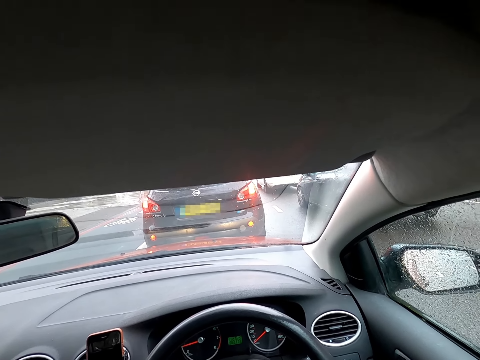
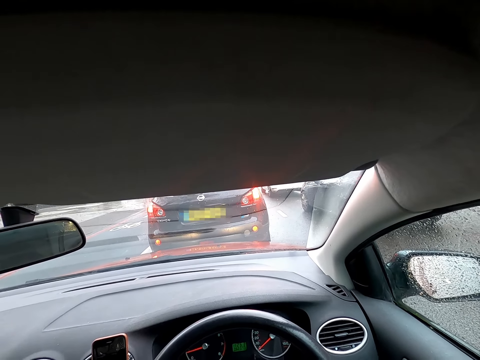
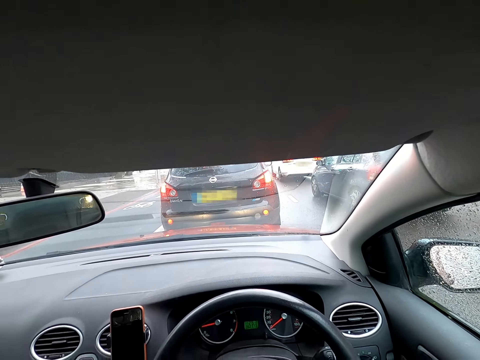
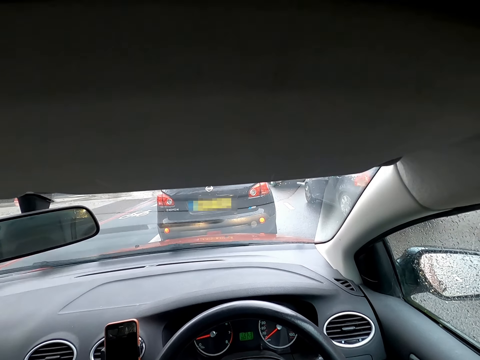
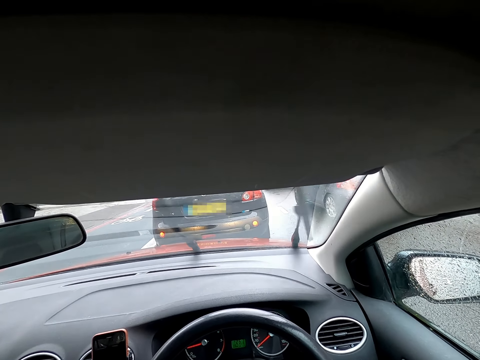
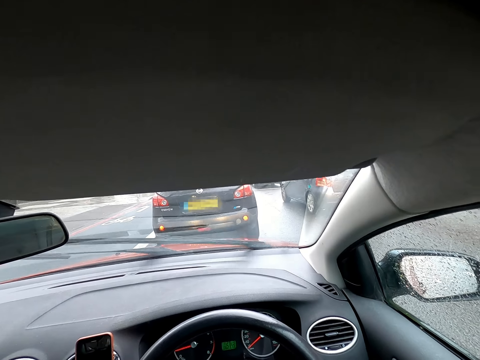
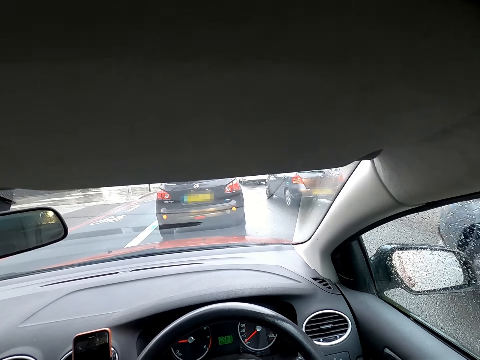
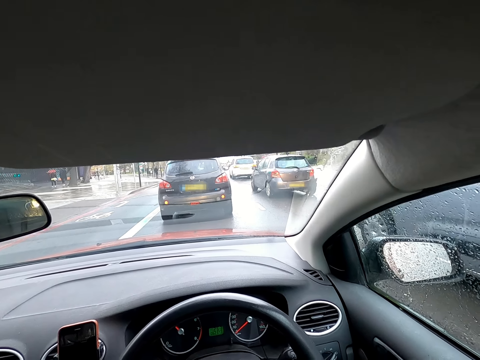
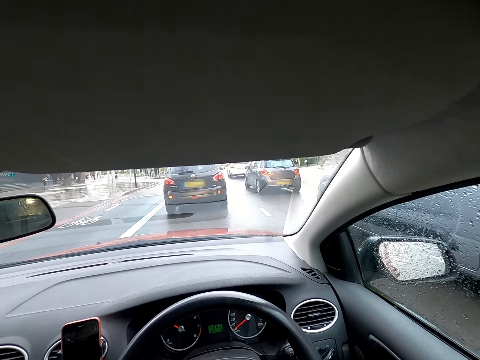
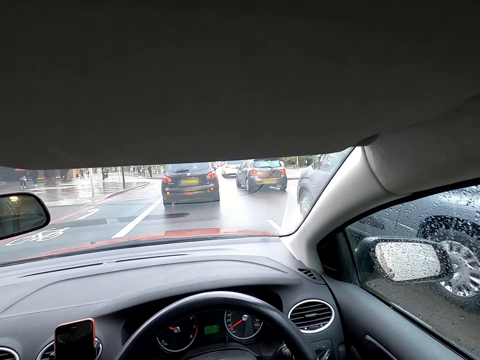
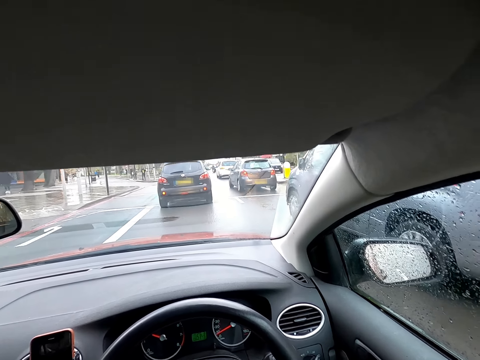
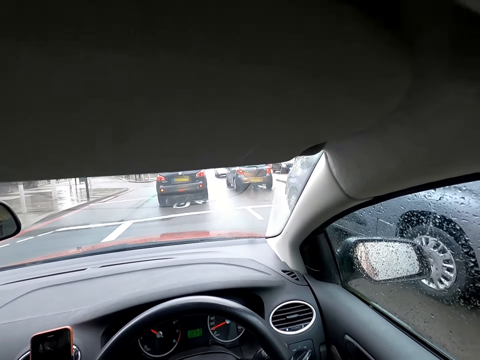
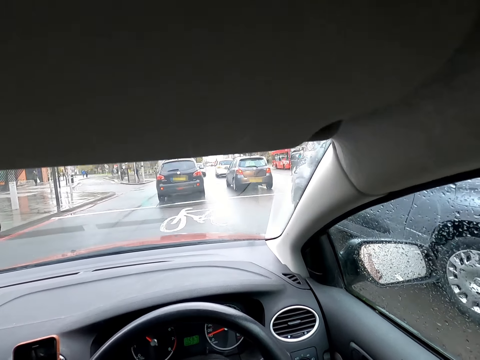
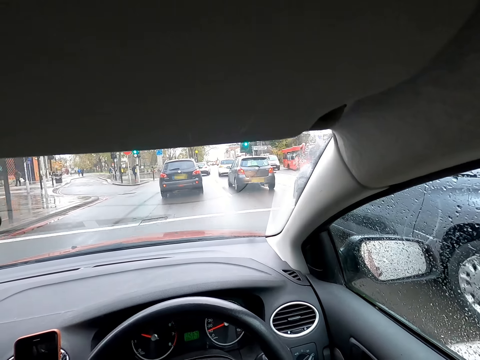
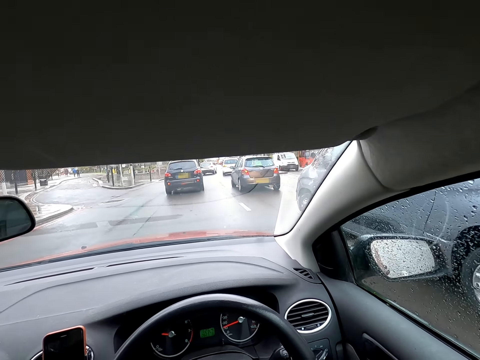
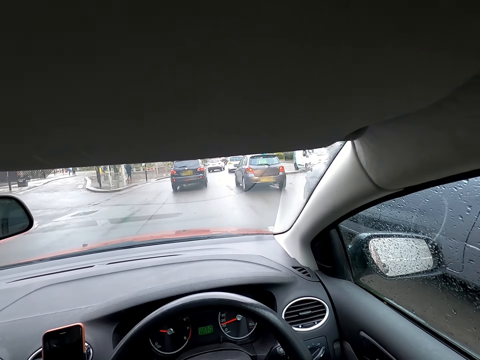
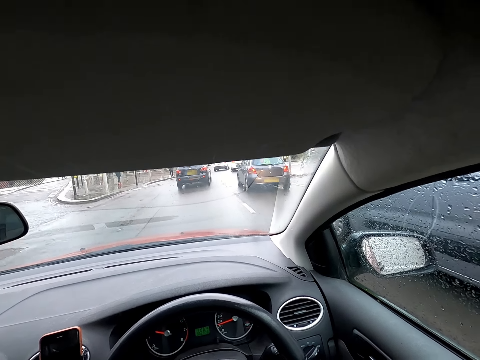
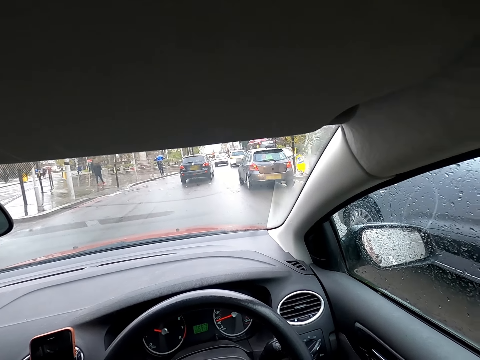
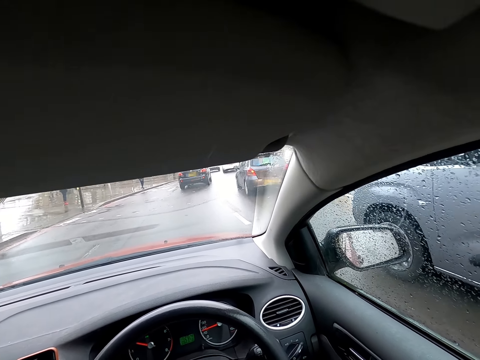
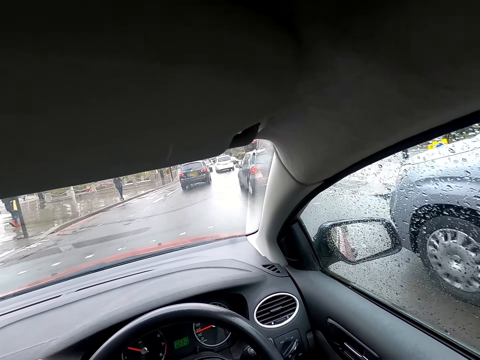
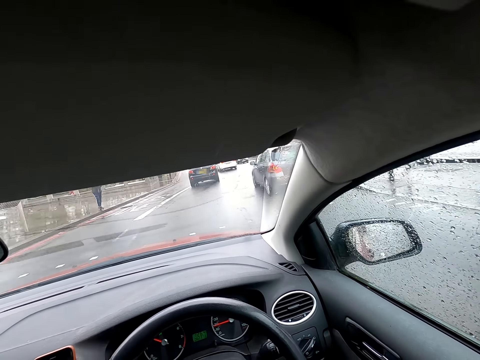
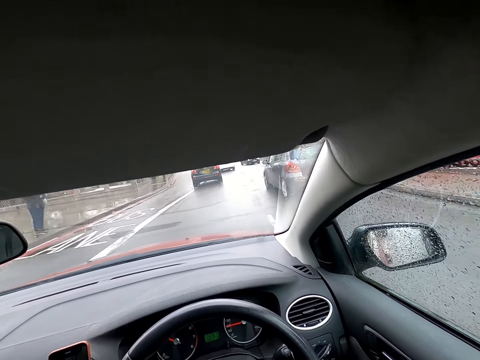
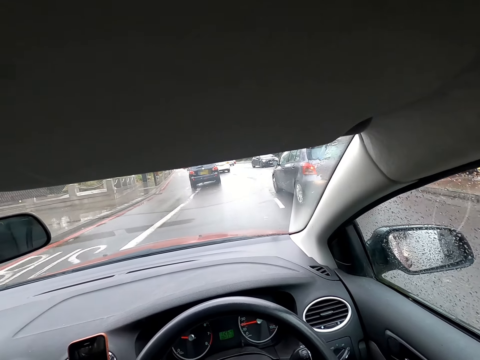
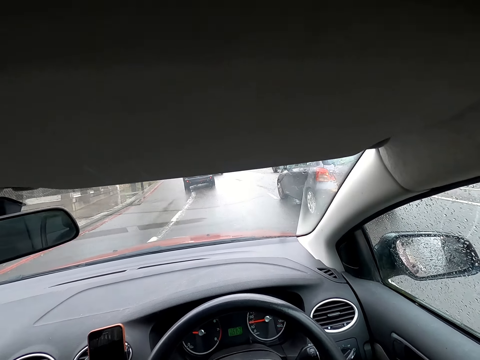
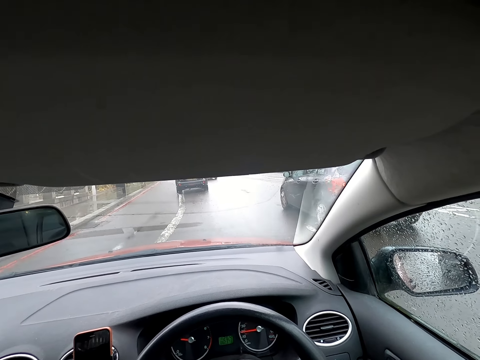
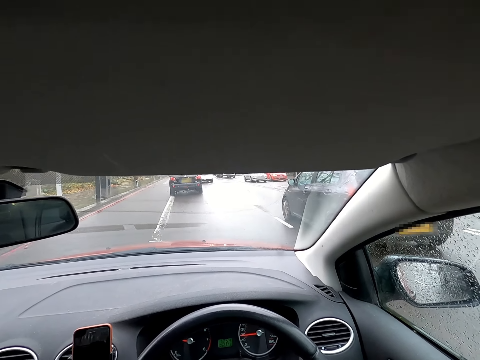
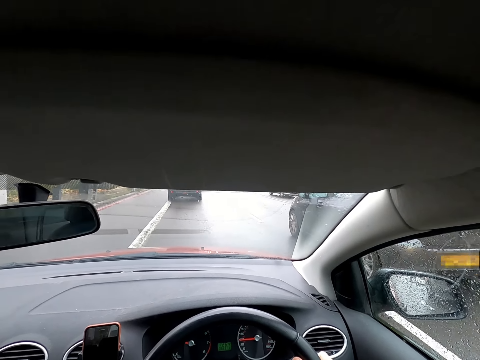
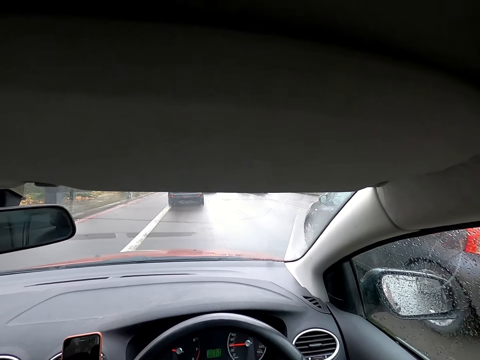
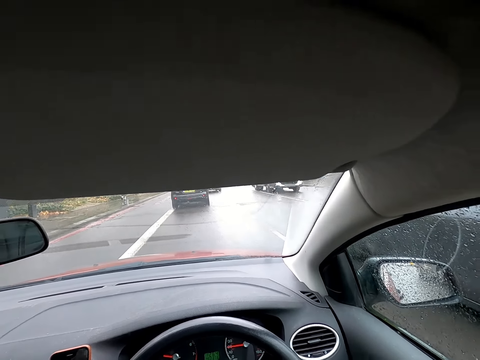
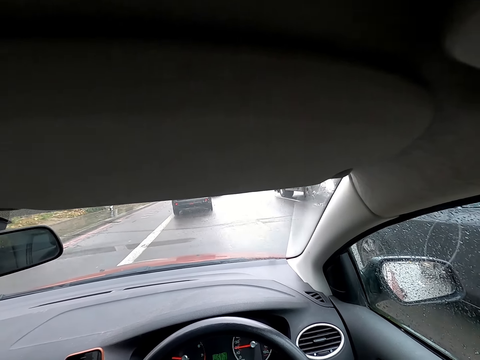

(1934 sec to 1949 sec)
The camera wearer drives the car. A grey van drives past them. They drive past the grey van.

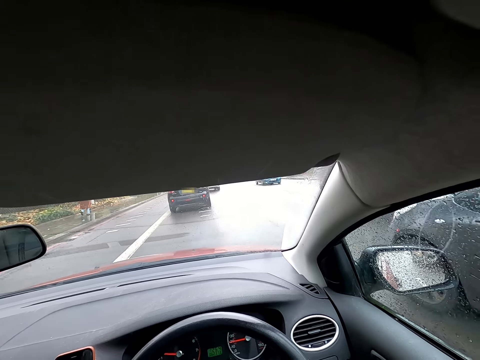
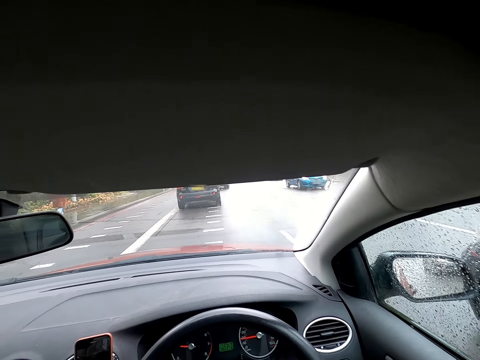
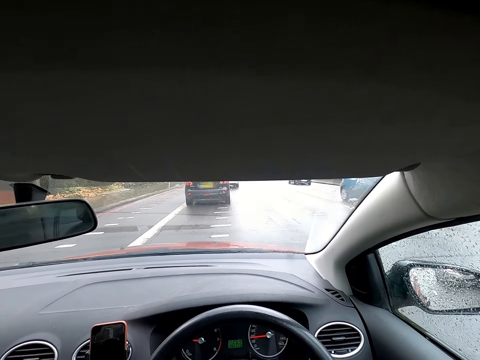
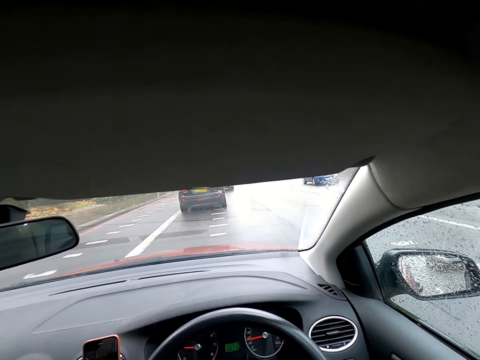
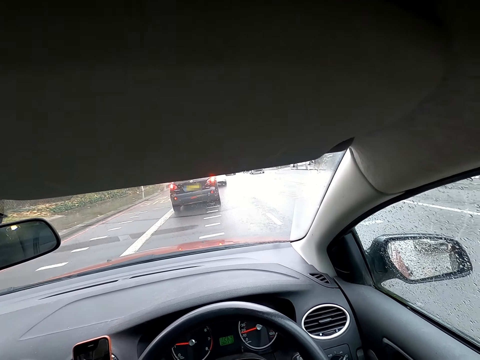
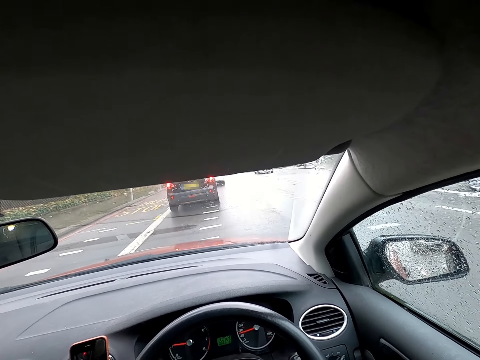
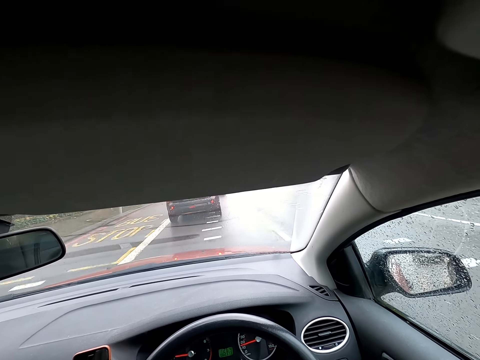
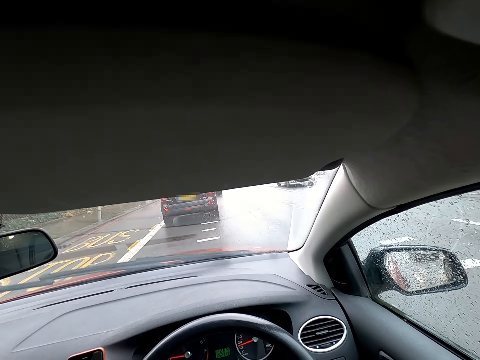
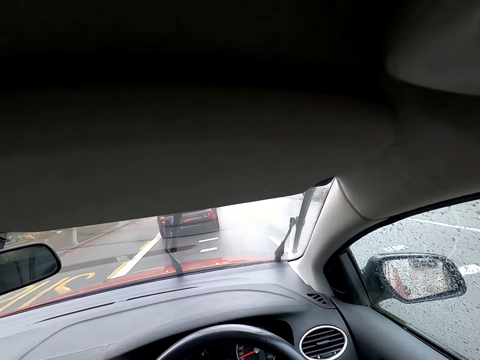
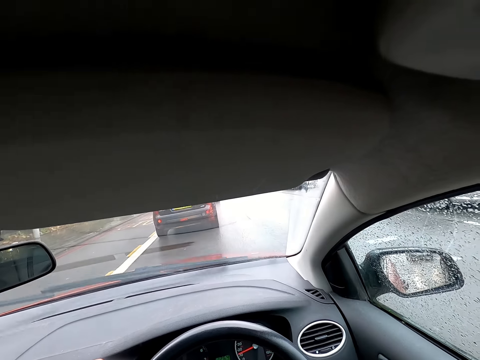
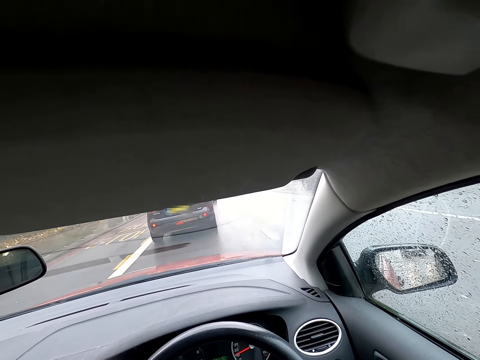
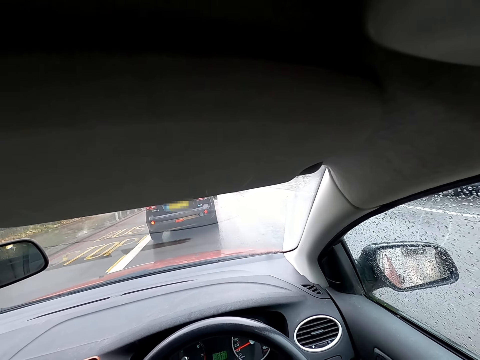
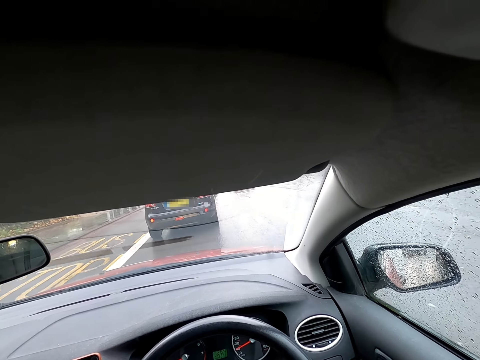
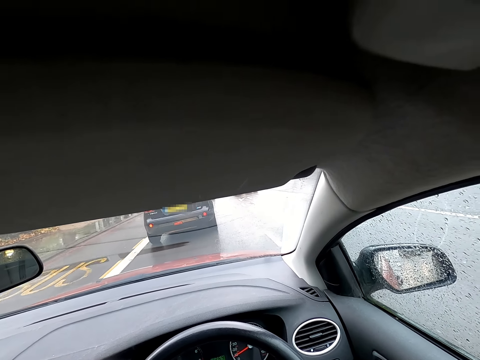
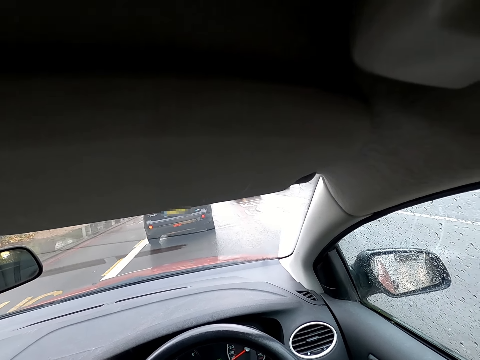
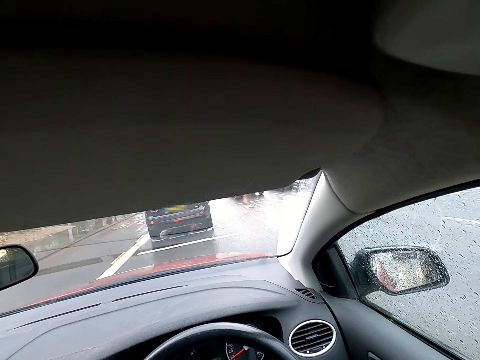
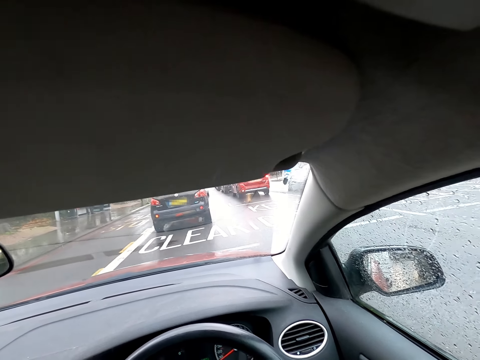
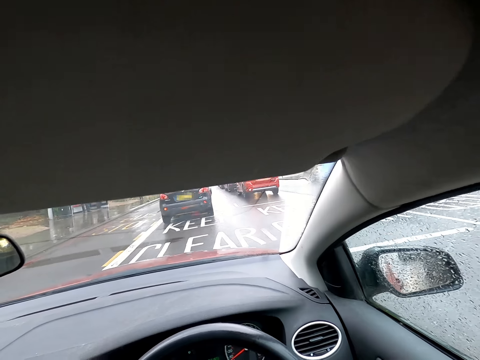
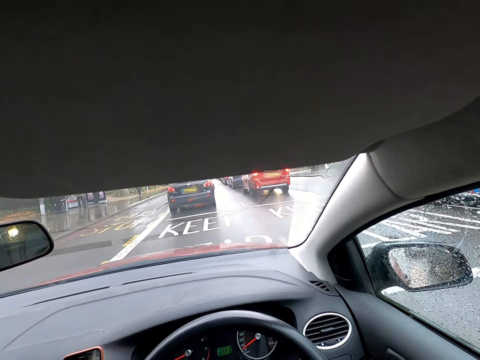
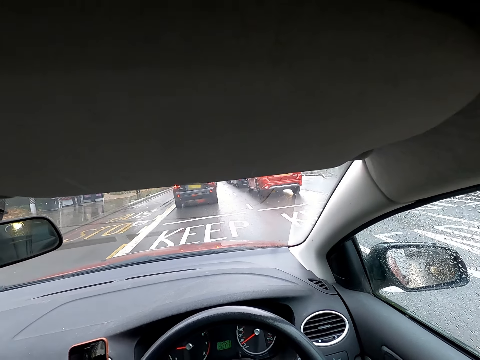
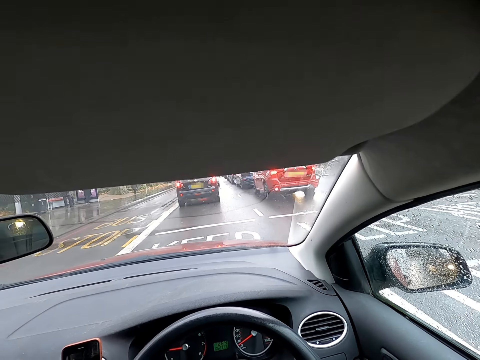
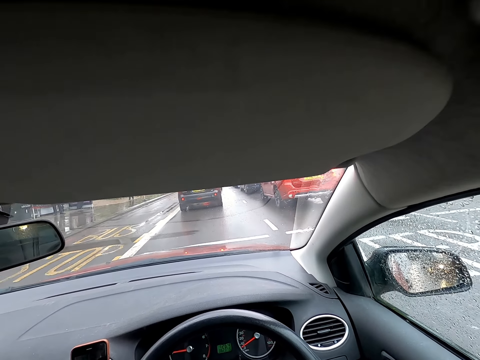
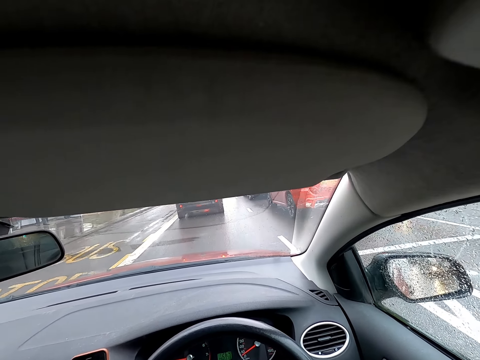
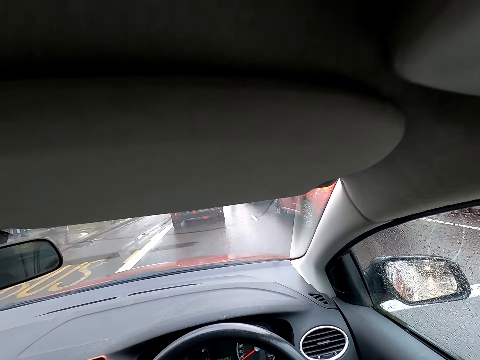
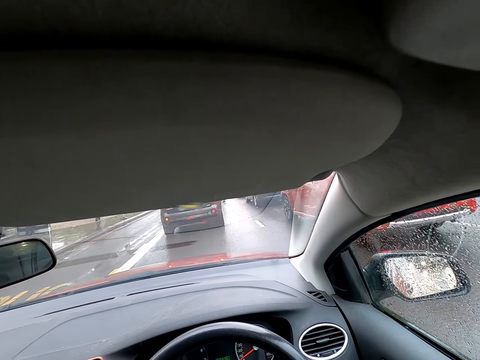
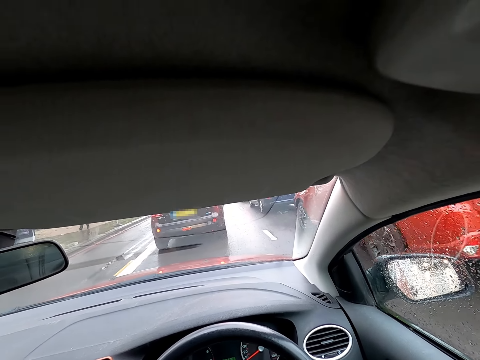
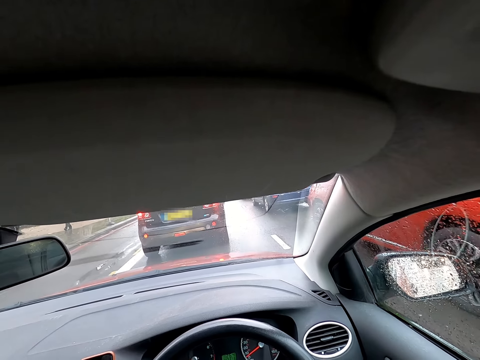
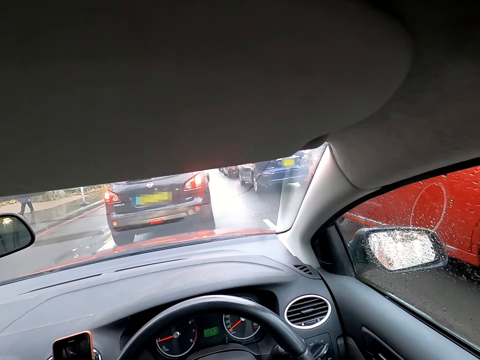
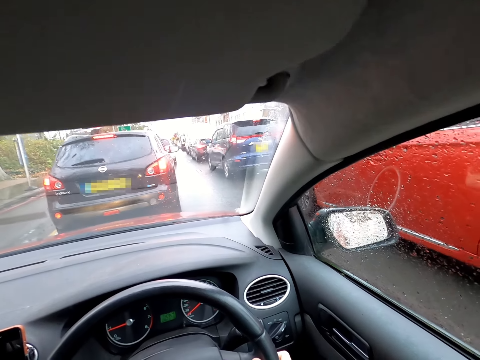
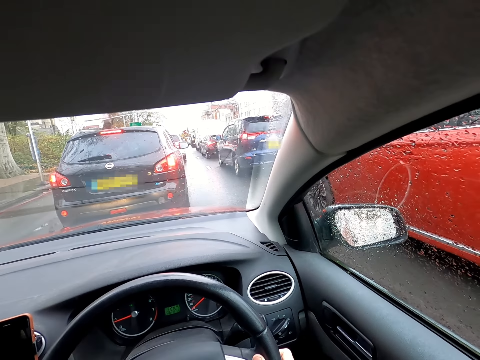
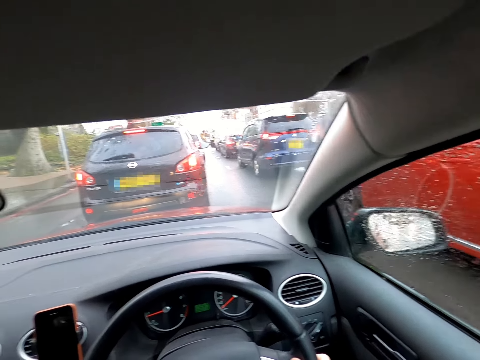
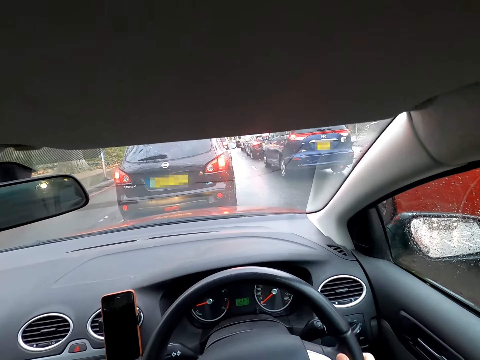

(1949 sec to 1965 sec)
The camera wearer stops the car.
